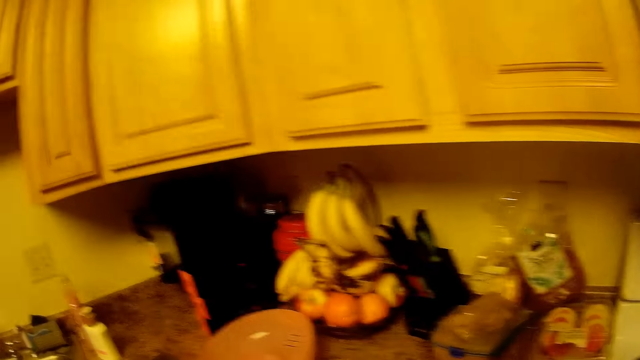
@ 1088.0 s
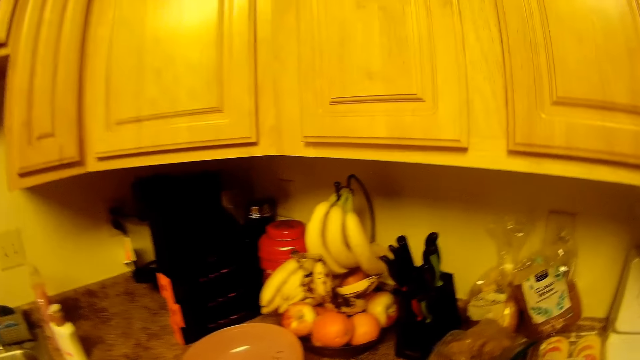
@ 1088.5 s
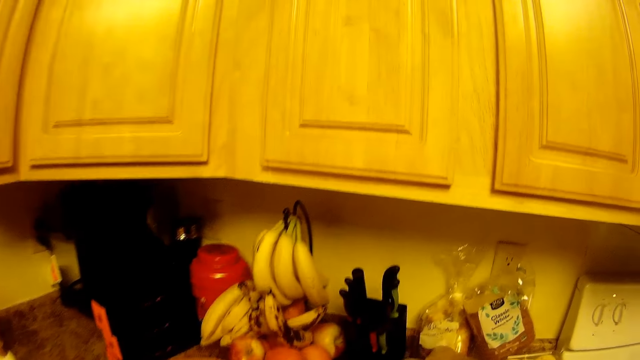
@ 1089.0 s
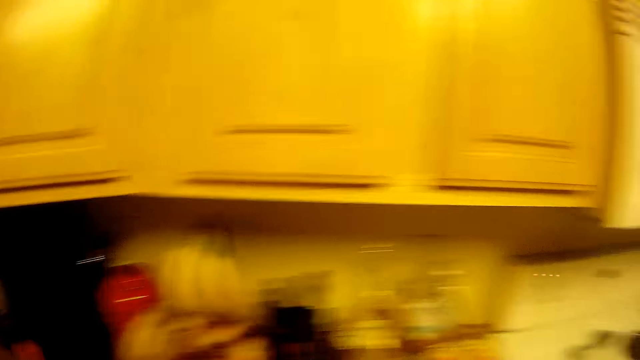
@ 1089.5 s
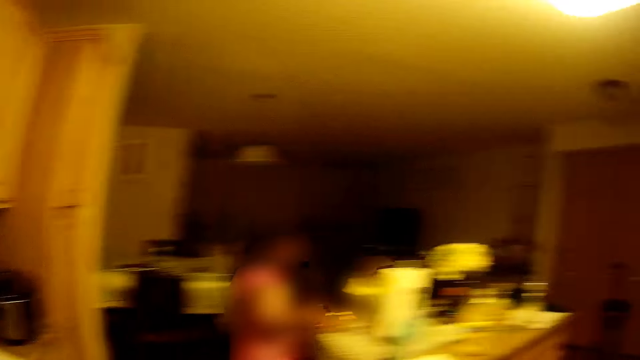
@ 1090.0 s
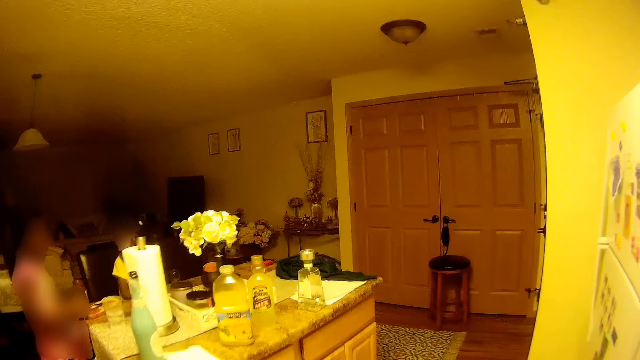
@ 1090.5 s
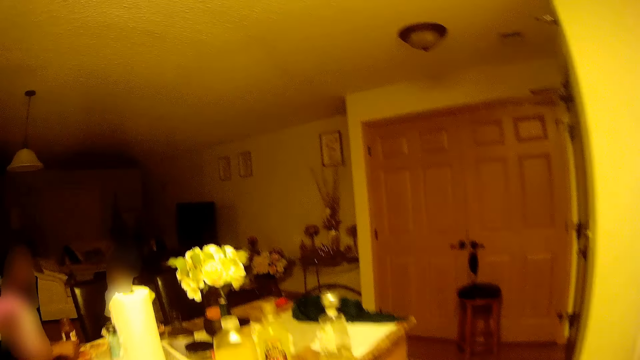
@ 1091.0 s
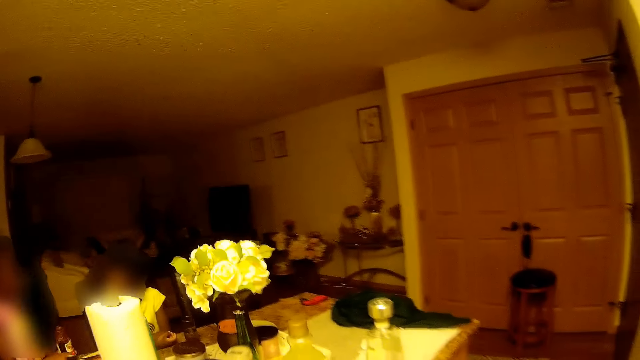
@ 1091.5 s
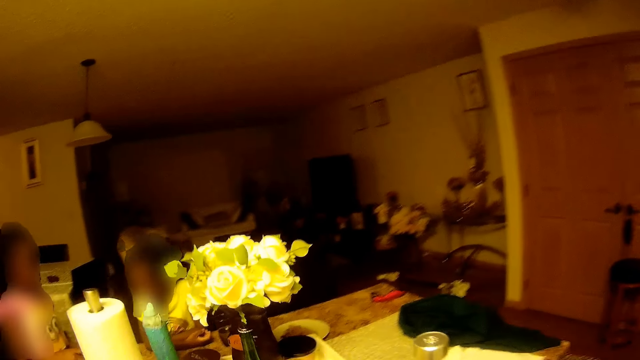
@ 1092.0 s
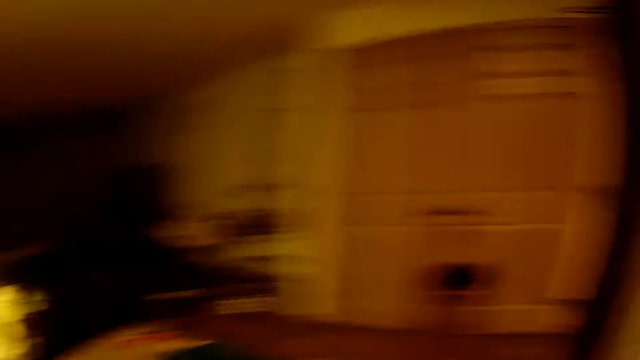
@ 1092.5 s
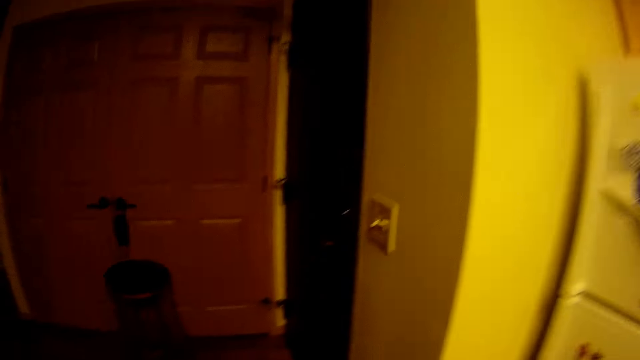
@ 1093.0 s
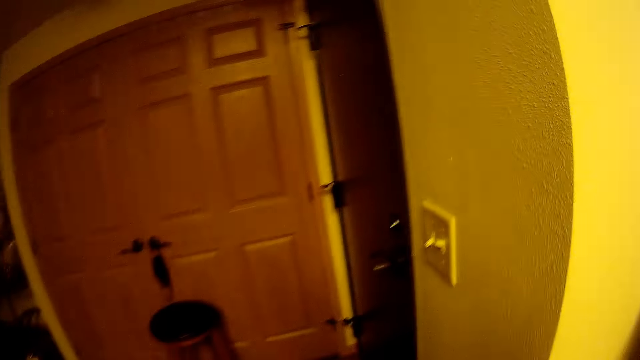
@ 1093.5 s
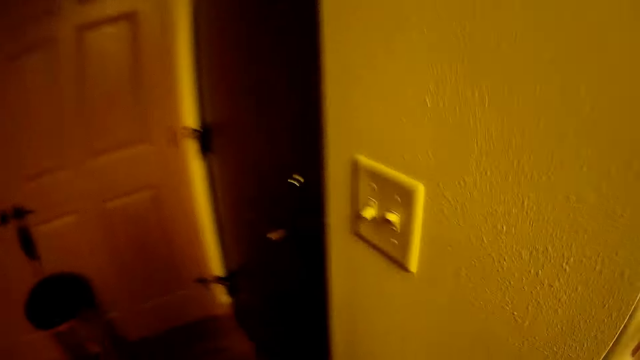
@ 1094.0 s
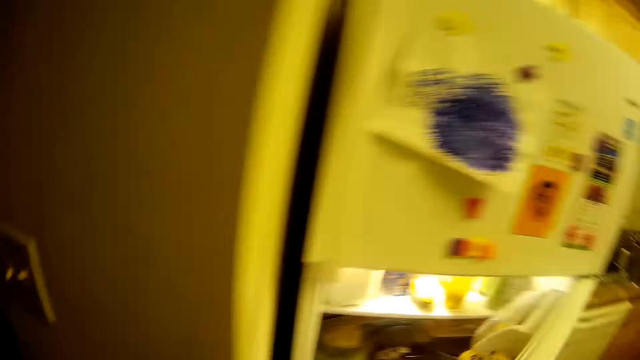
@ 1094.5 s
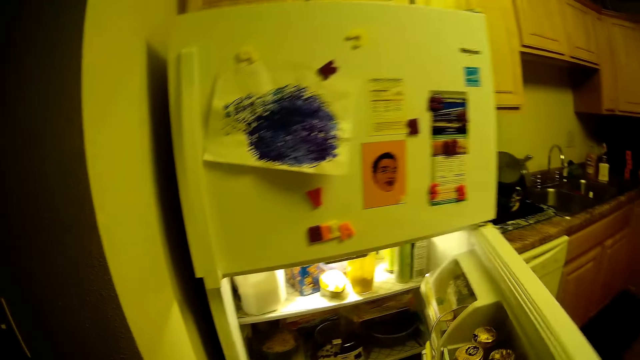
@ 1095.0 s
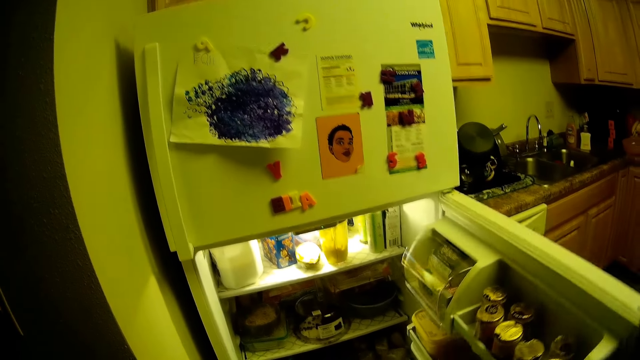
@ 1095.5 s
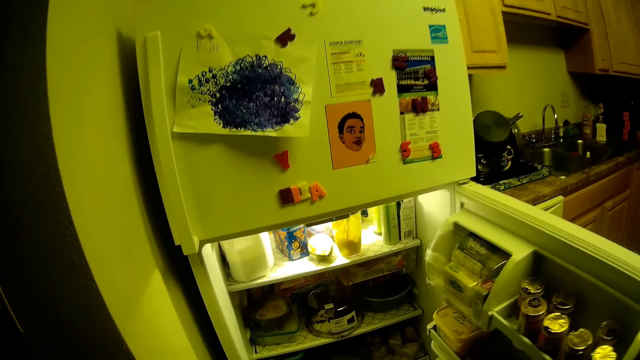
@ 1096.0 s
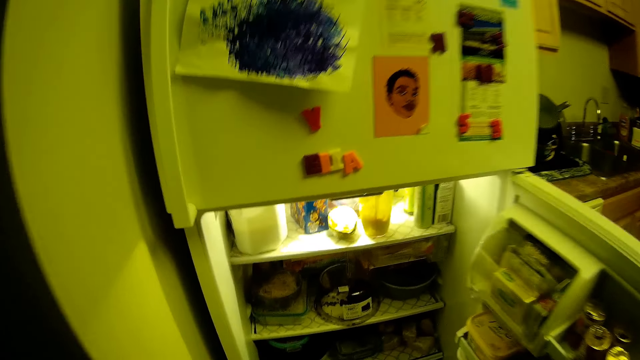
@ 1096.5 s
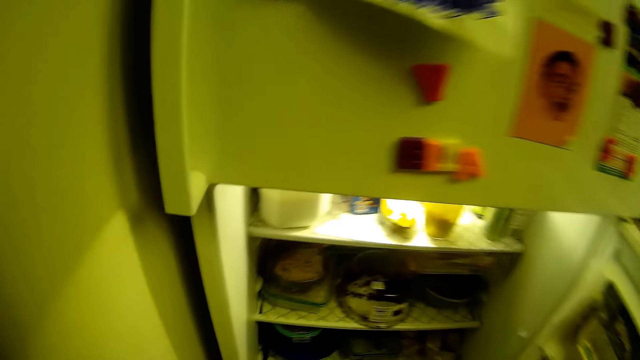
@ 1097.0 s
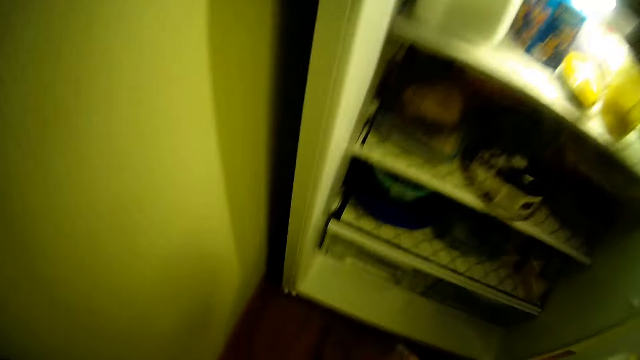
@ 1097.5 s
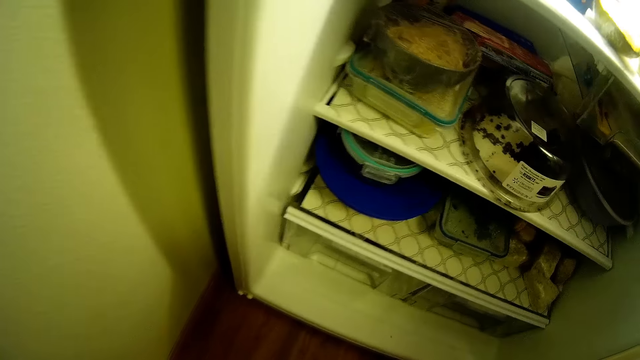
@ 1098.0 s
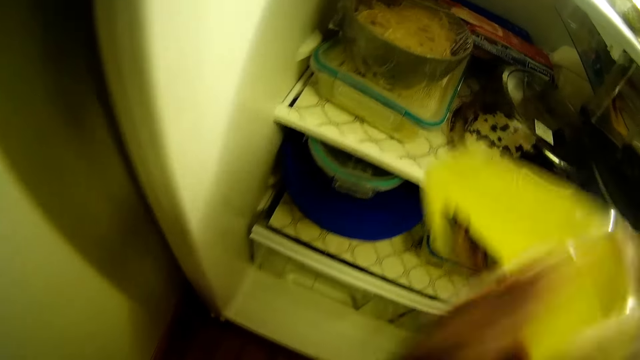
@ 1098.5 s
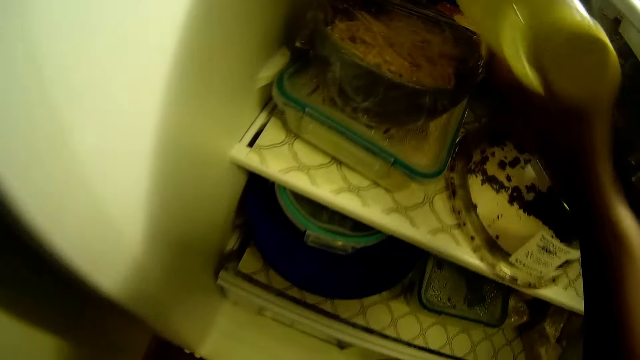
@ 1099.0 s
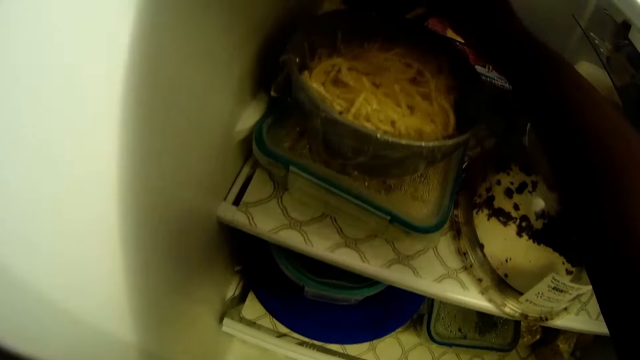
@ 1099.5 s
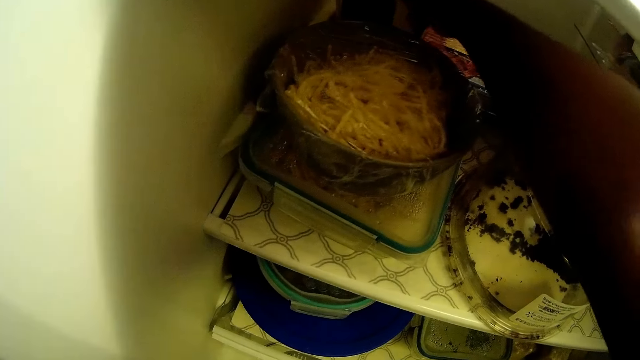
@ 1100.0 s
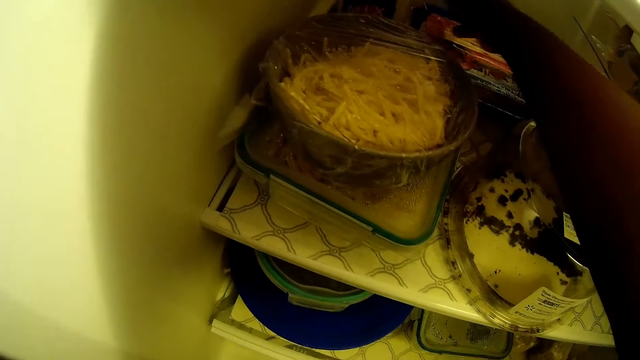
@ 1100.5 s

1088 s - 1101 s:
The camera wearer looks around. She opens a refrigerator with her right hand. She opens the refrigerator with her right hand again. She places a bottle of juice in the top shelf of the refrigerator with her right hand.

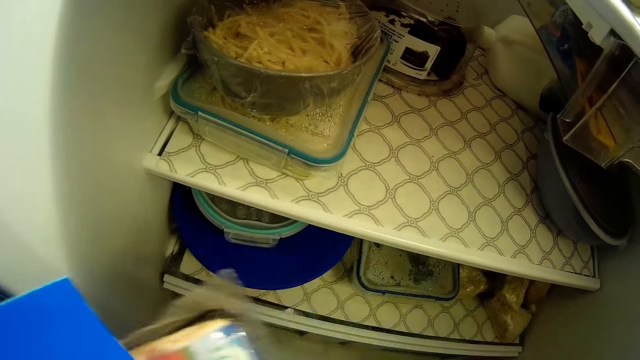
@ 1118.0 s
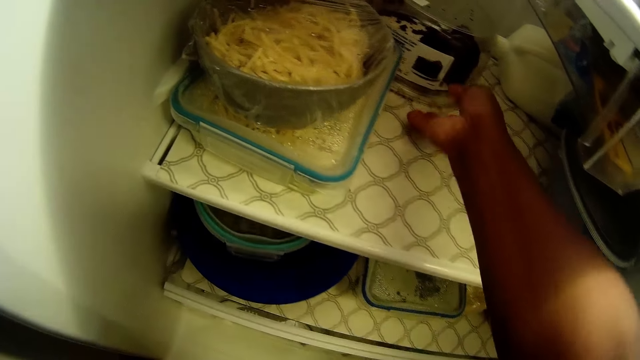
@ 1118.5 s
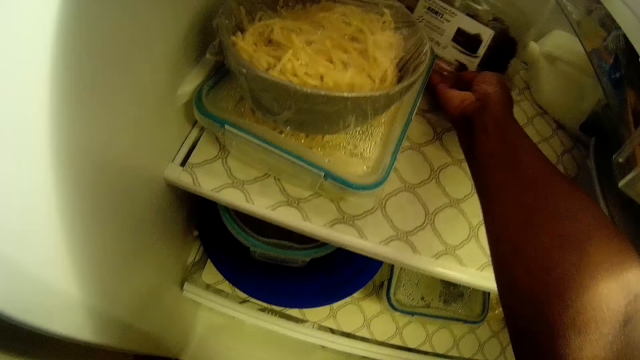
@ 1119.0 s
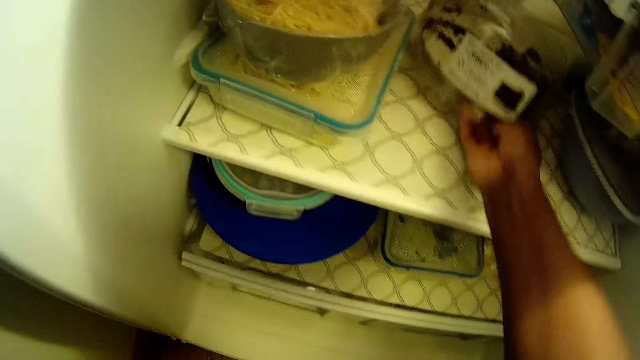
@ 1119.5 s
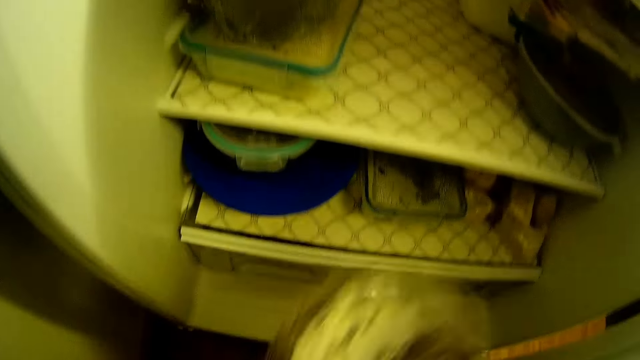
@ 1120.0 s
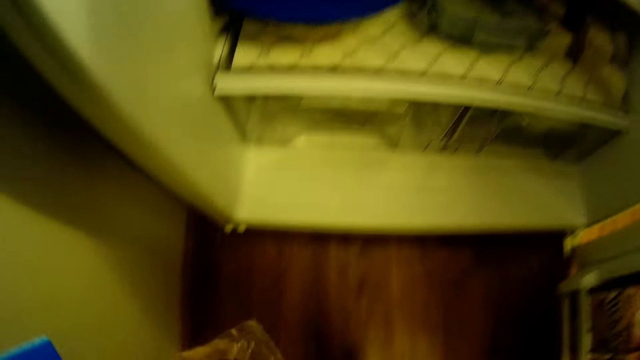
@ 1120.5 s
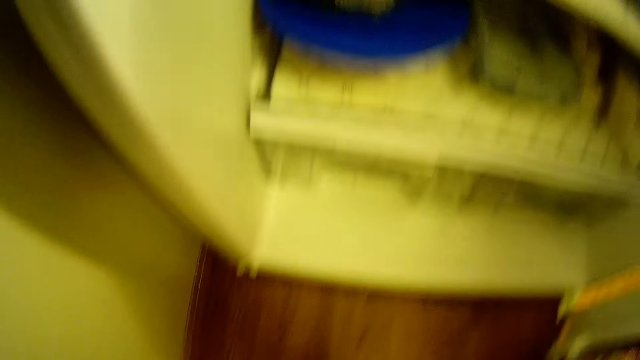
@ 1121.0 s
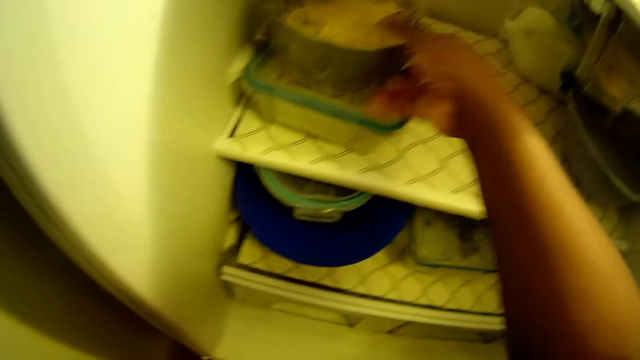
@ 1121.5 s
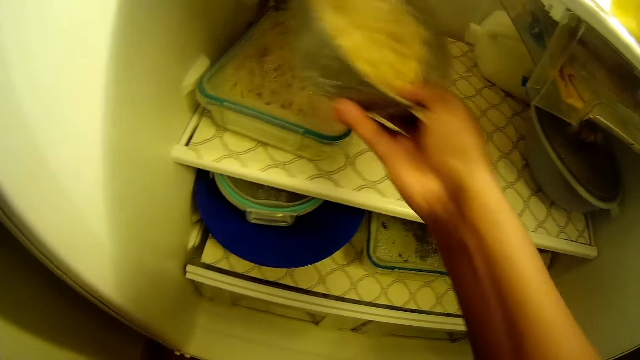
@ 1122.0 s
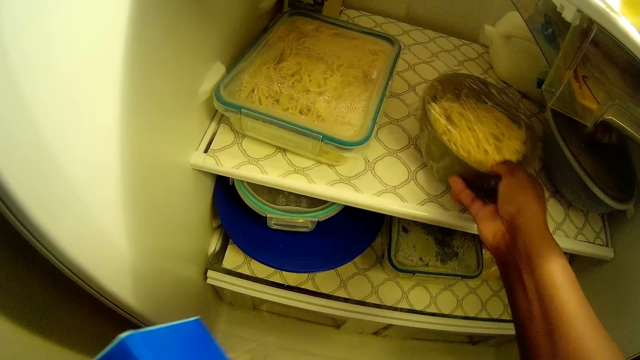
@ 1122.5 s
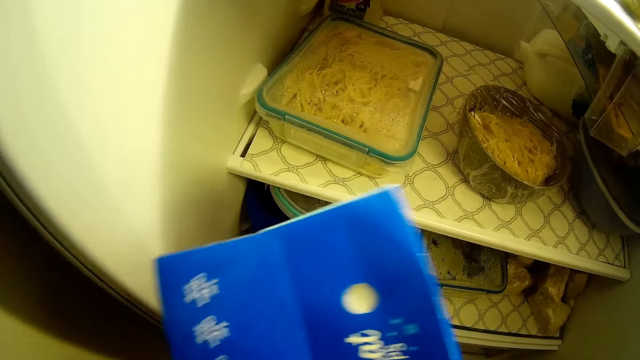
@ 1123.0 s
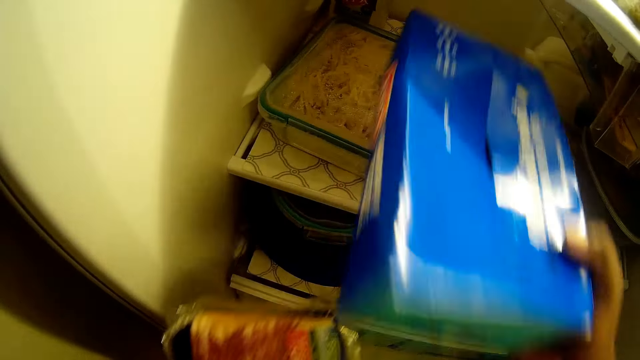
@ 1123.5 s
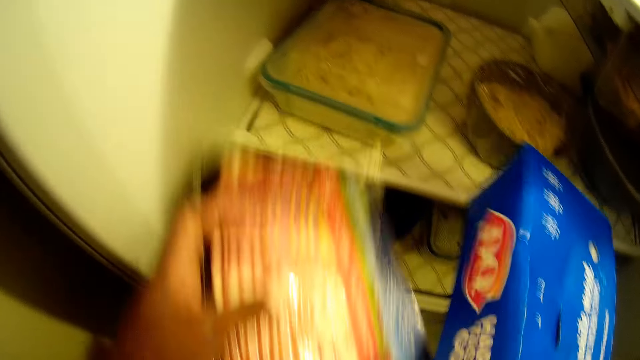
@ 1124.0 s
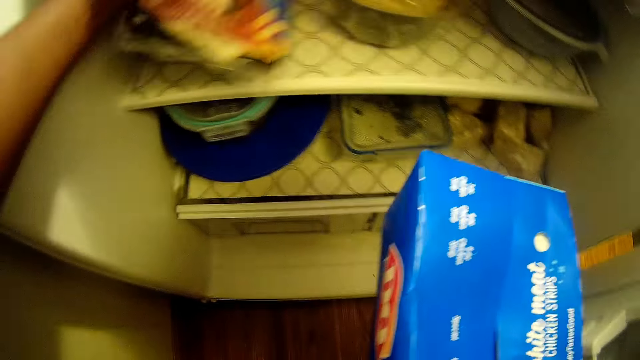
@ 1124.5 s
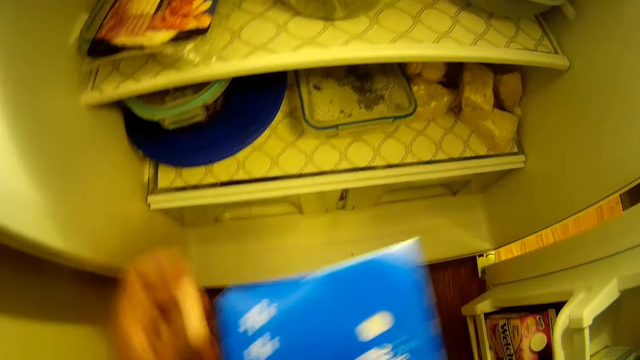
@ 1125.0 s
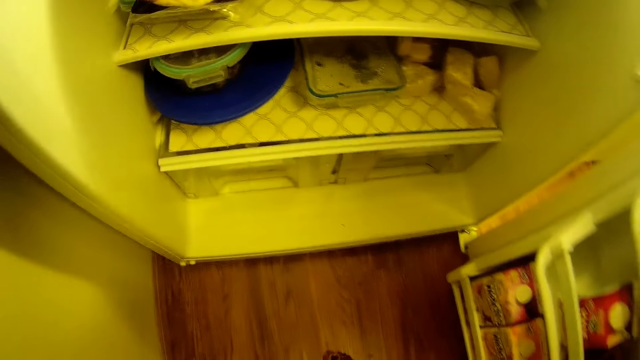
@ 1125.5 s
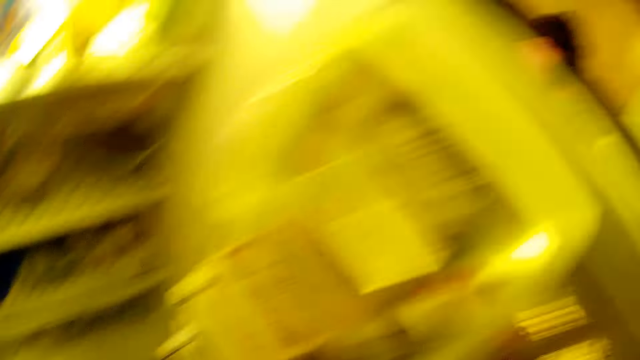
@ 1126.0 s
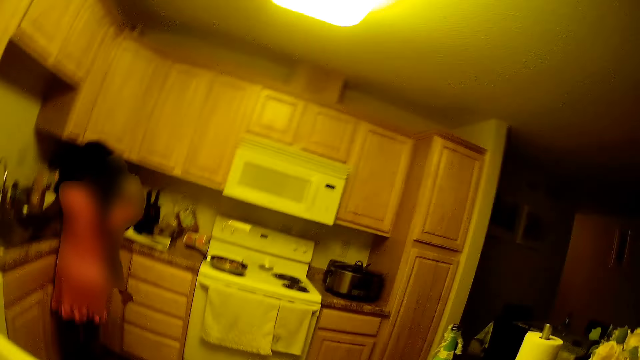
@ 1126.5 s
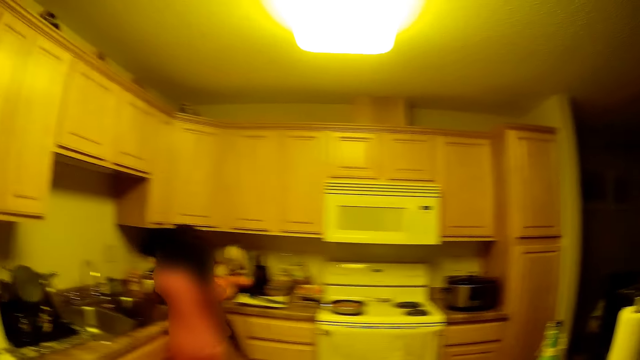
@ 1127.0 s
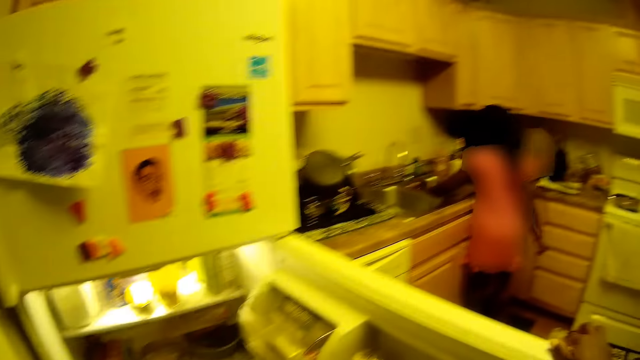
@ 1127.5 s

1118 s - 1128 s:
The camera wearer passes the pack of bacon to her left hand. She picks up the pack of chocolate cake with her right hand. She takes out the pack of chocolate cake from the top shelf of the refrigerator with her right hand. She drops the pack of chocolate cake on the floor. She picks up a bowl of spaghetti from the top shelf of the refrigerator. She drops the bowl of spaghetti on the top shelf of the refrigerator. She holds a box. She passes the blue pack of white meat from her left hand to her right hand. She places the pack of bacon on top of the bowl in the top shelf of the refrigerator with her left hand. She looks towards the kitchen.
